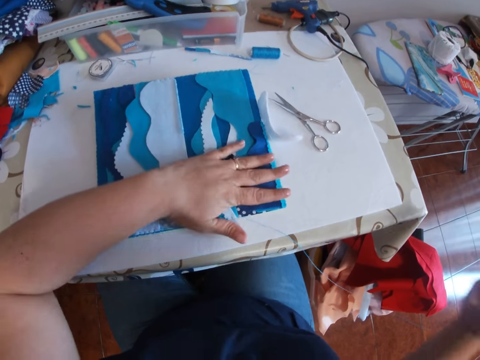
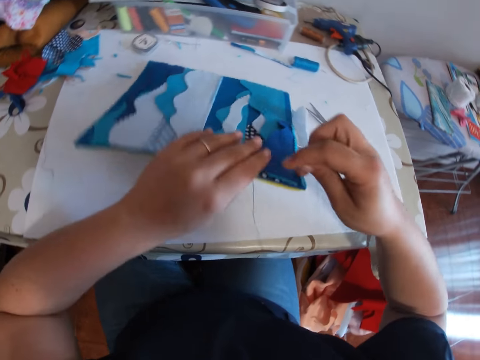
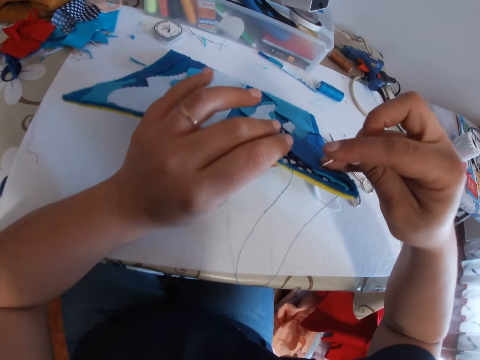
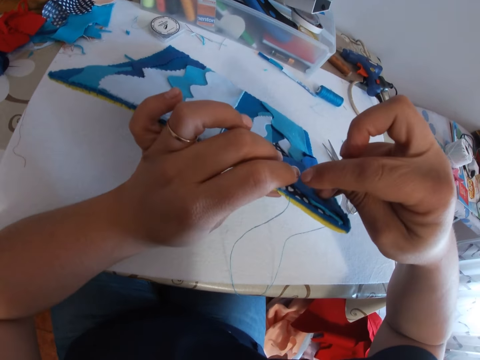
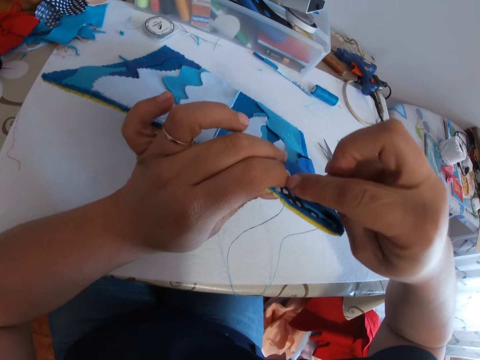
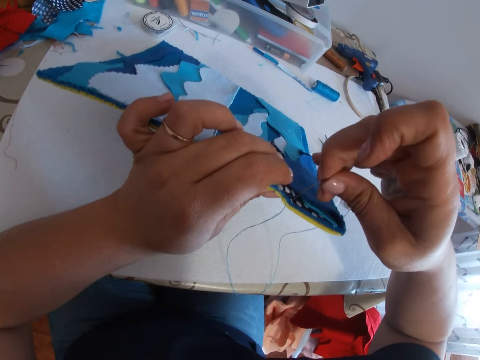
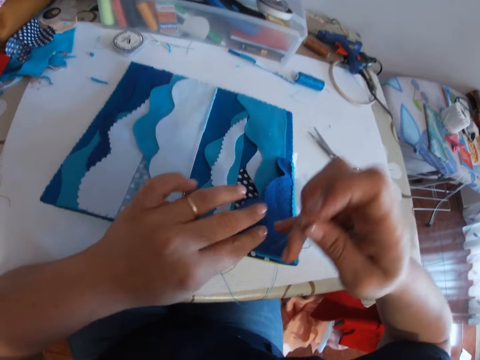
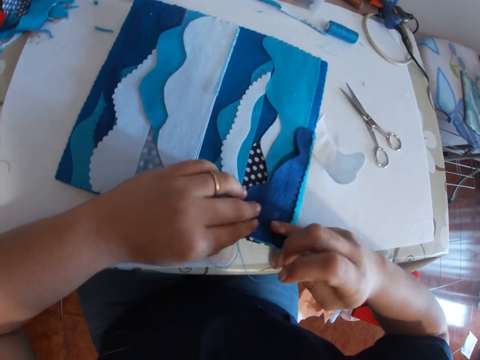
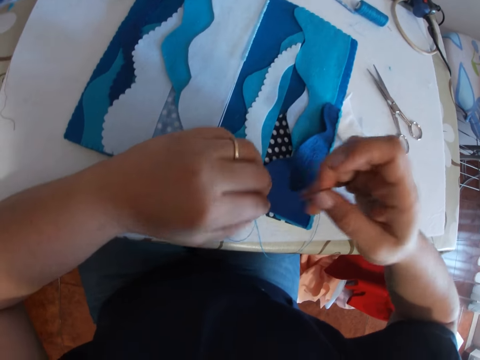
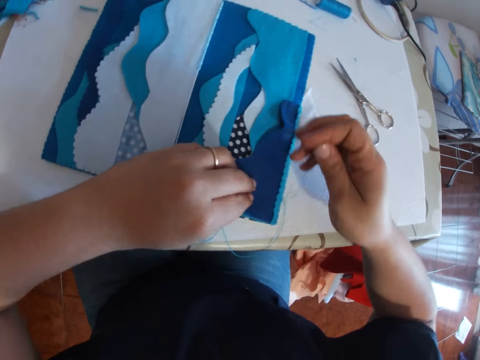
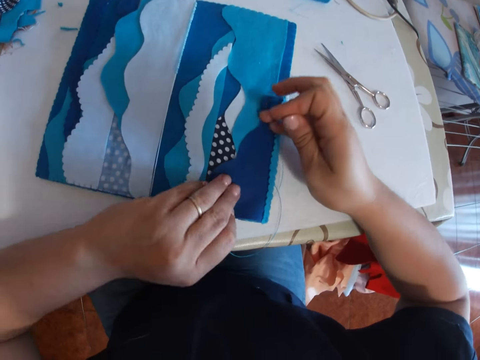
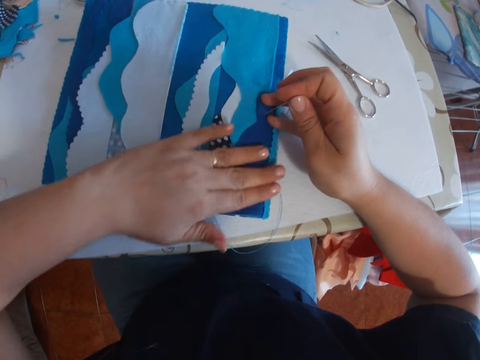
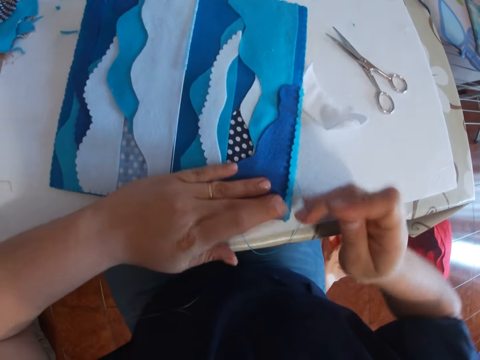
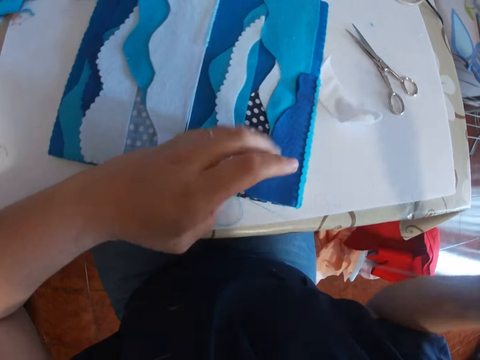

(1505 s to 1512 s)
The camera wearer resumes sewing.

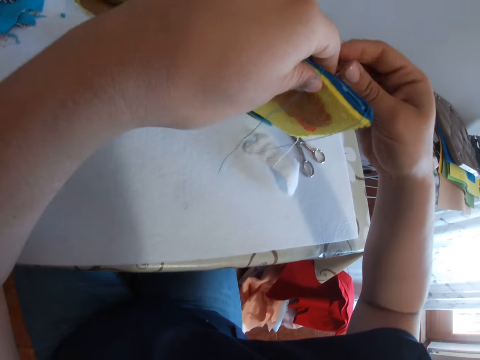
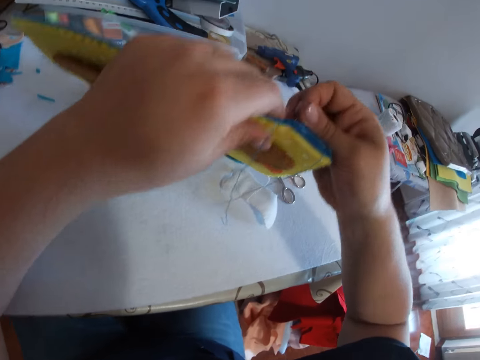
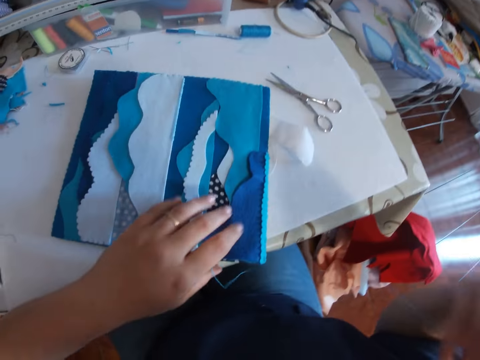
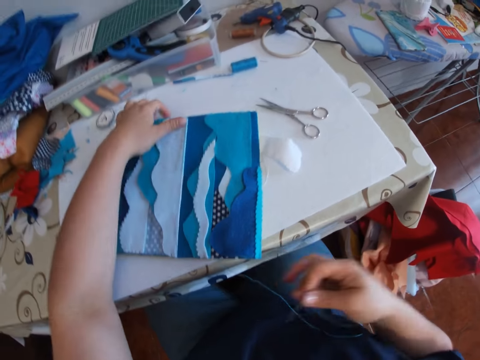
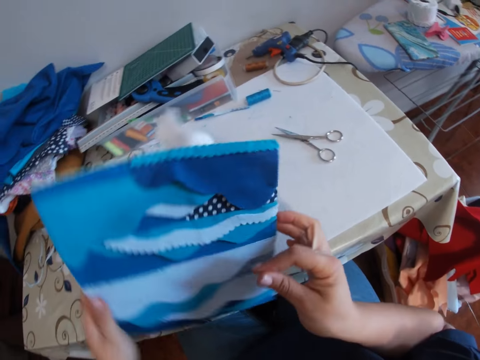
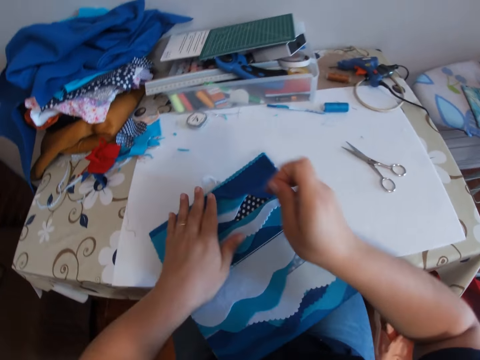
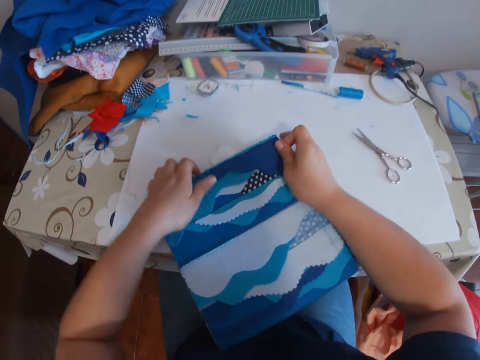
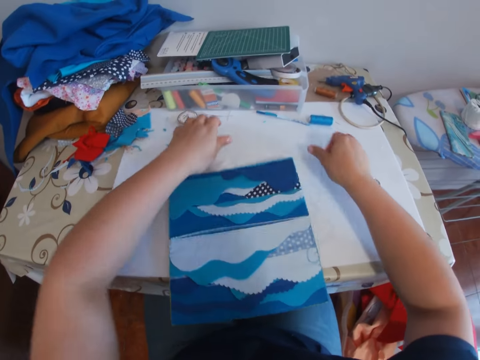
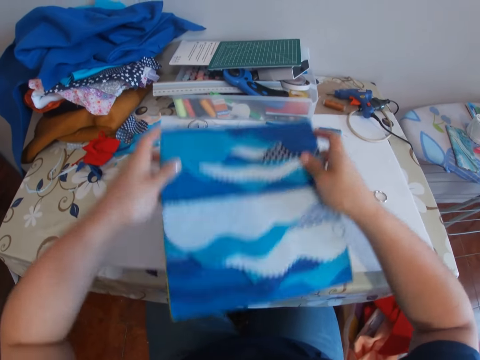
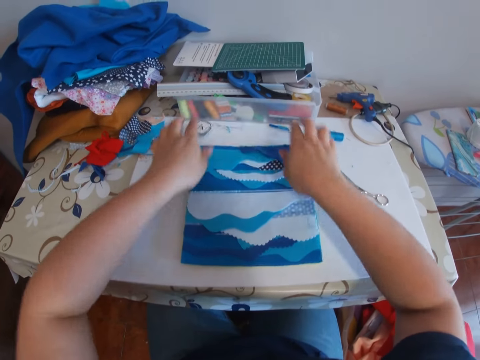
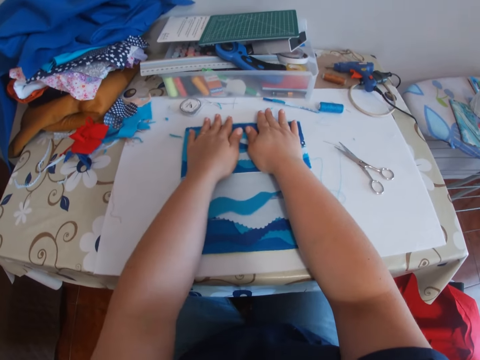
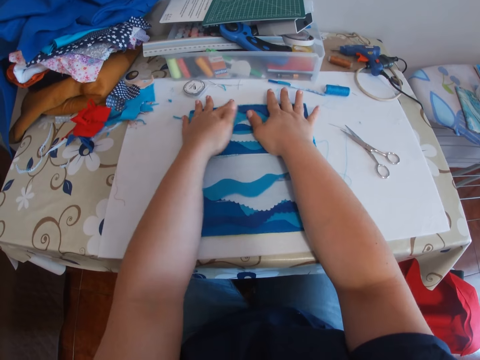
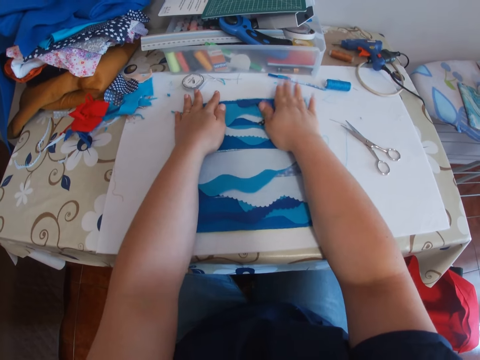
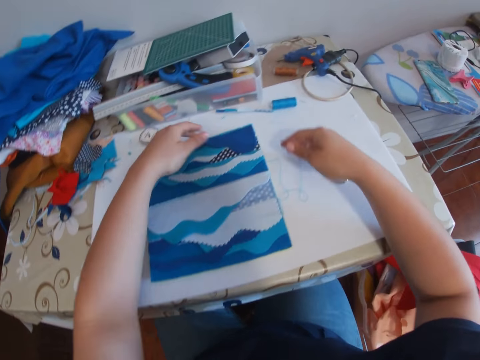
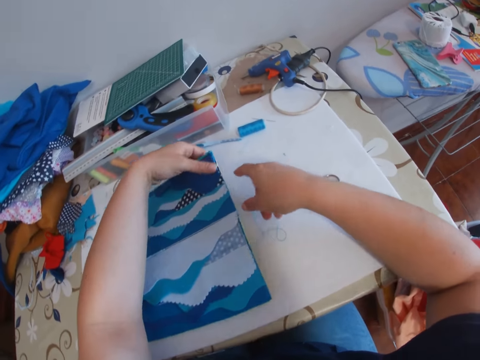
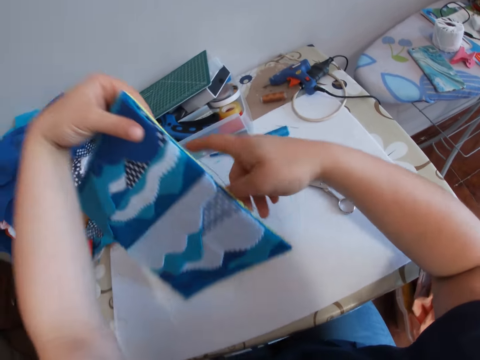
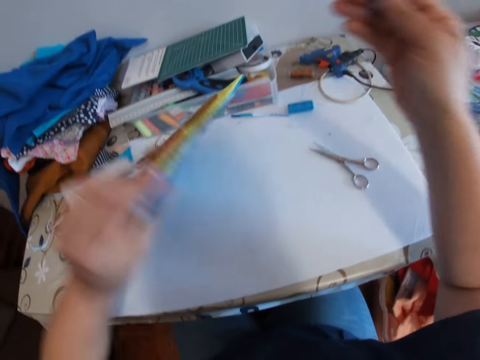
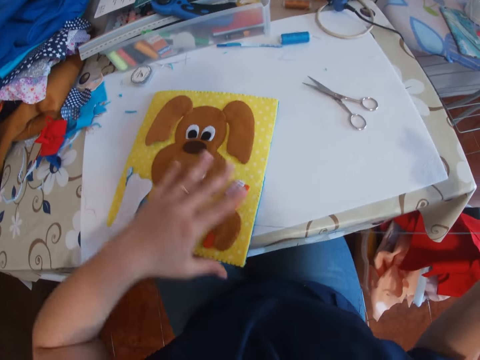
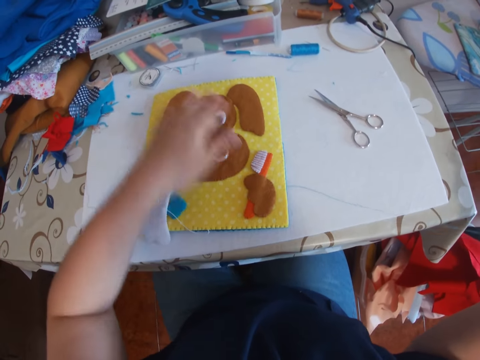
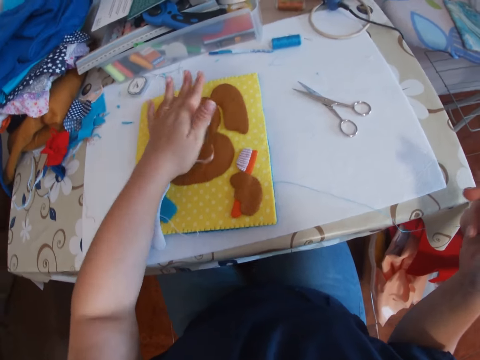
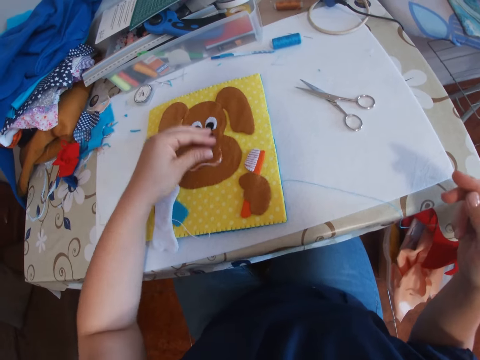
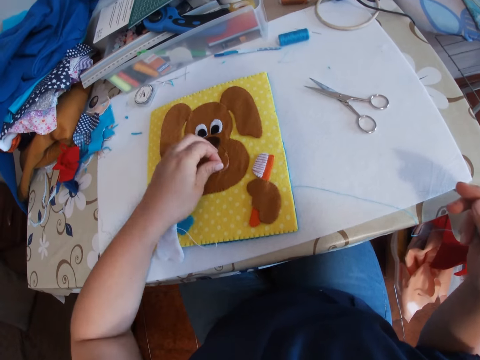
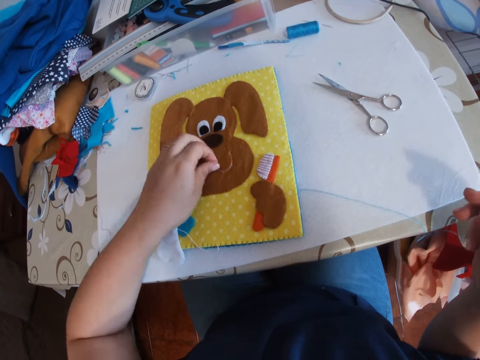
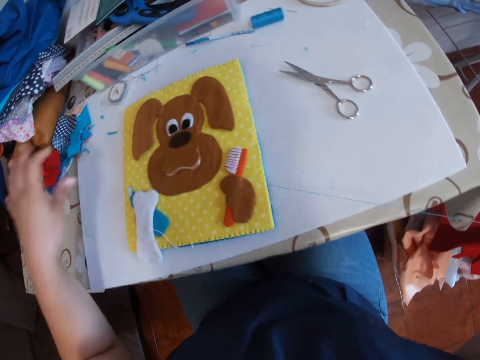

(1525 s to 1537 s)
The camera wearer rotates the cloth or craft. She adjusts the craft. She carries the craft and places the craft on the table. She puts the needle down. She adjusts the craft on the table. She places her hands on the craft. She hits the craft on the table rapidly. She flips the craft over. She grabs the needle. She pats the craft and adjusts the craft.

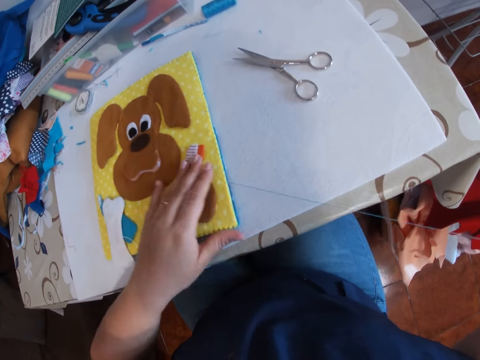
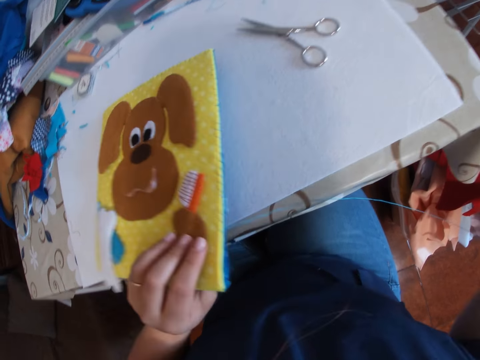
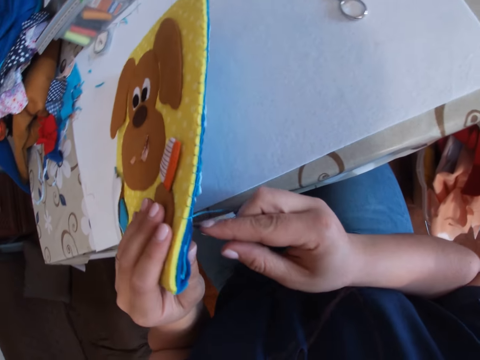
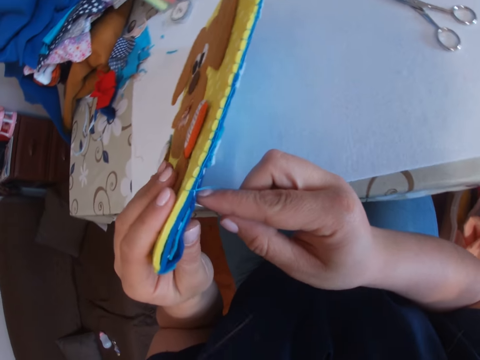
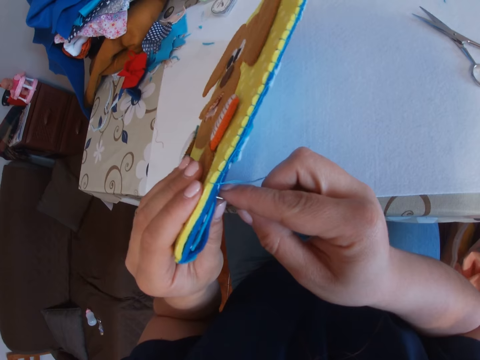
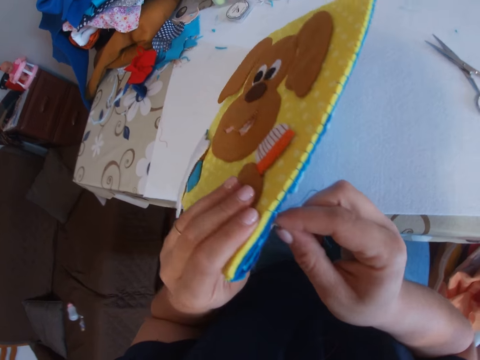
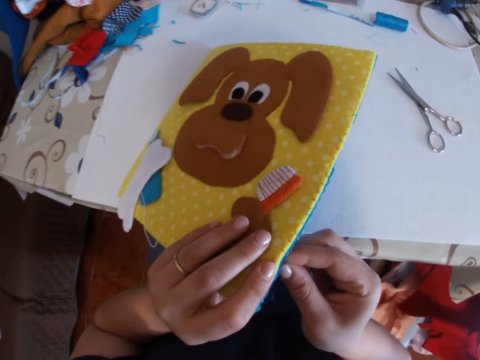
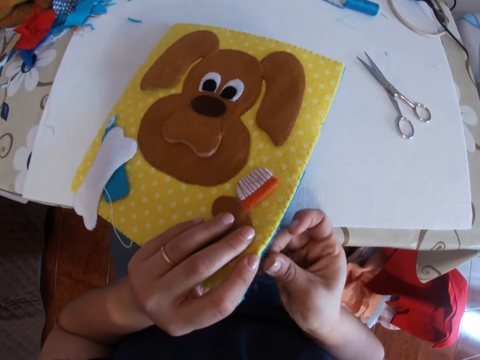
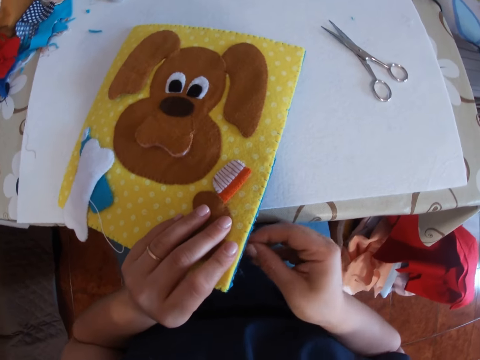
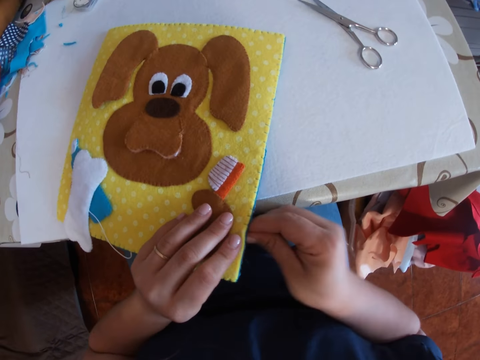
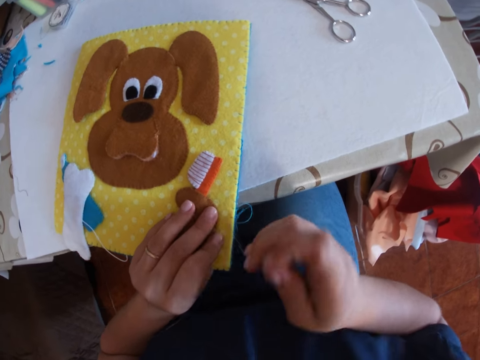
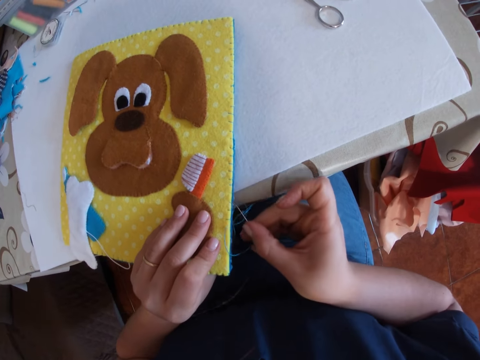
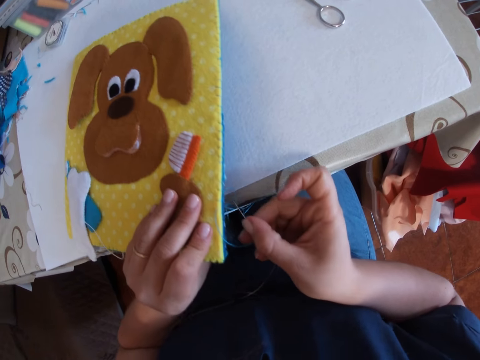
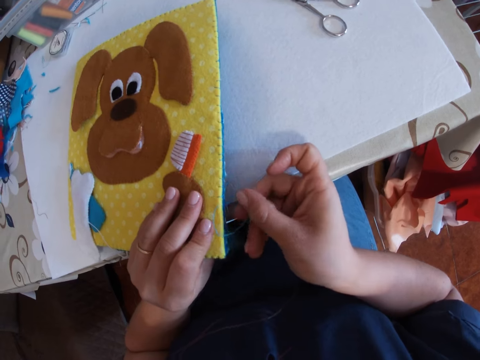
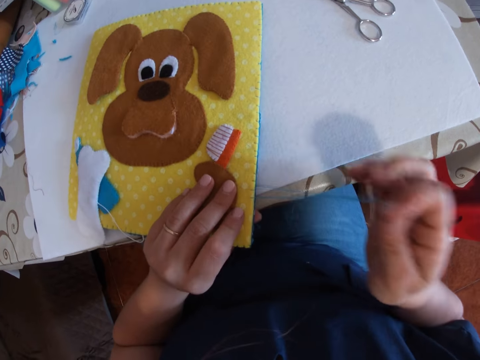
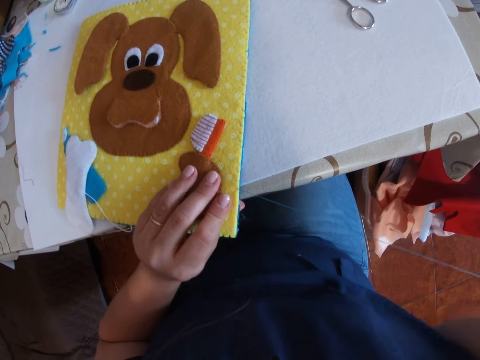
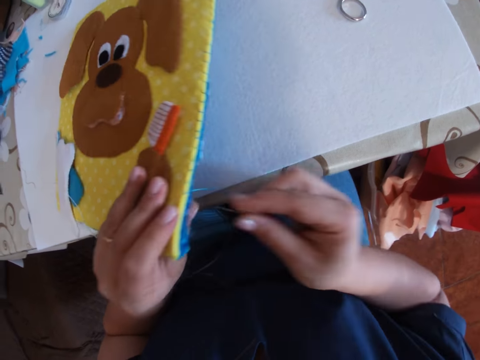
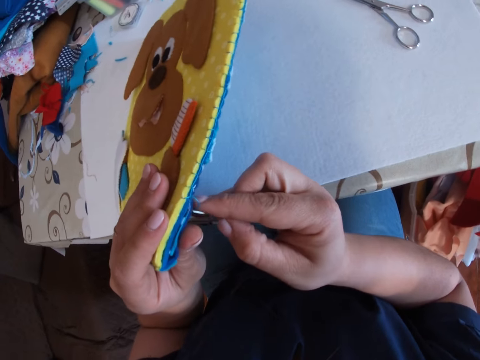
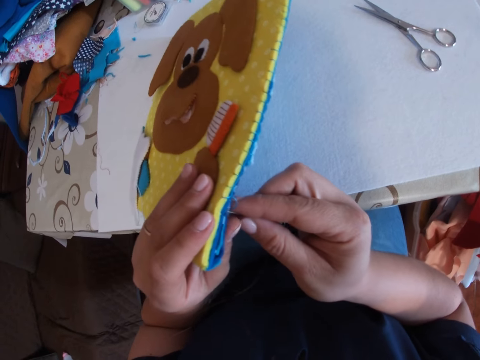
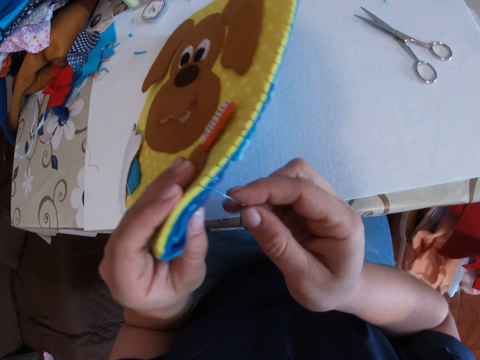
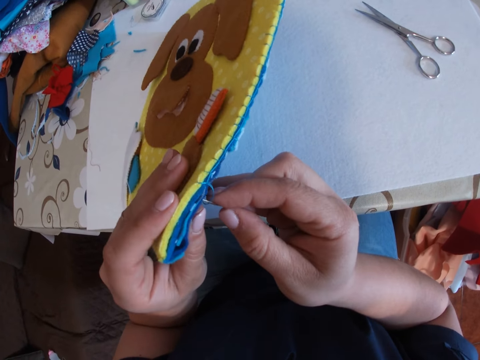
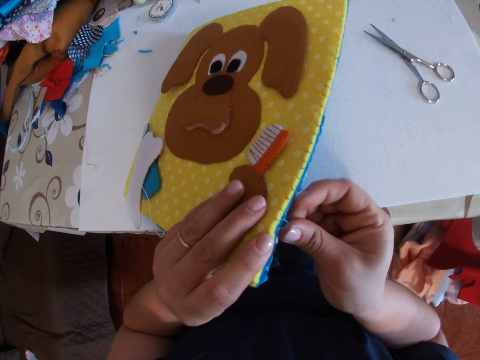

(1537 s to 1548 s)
The camera wearer sews the craft or cloth on the table. They lay the cloth down. They lift the cloth.
